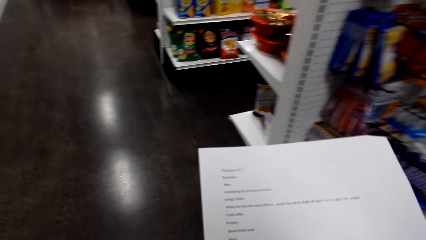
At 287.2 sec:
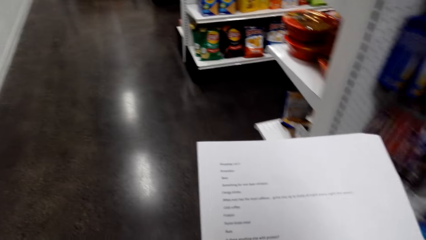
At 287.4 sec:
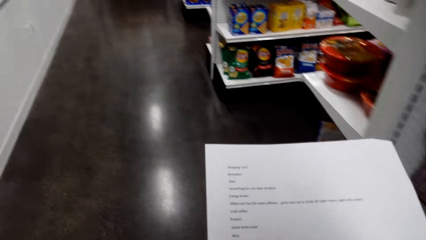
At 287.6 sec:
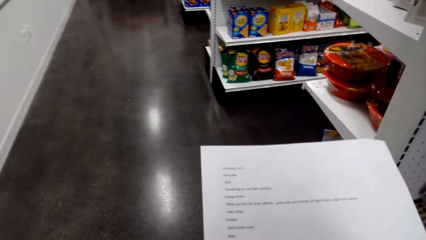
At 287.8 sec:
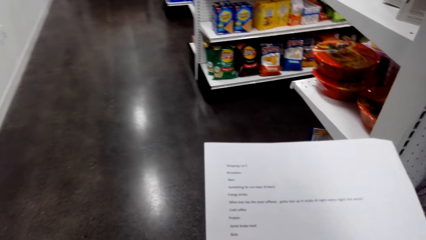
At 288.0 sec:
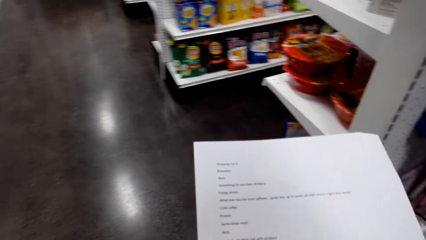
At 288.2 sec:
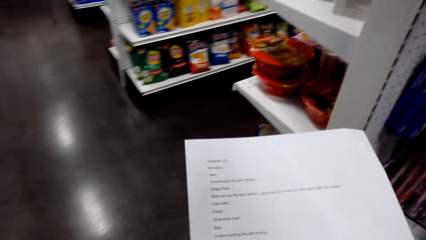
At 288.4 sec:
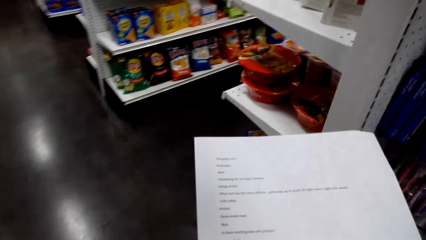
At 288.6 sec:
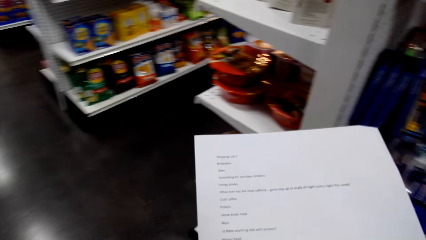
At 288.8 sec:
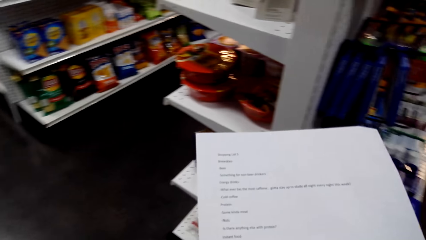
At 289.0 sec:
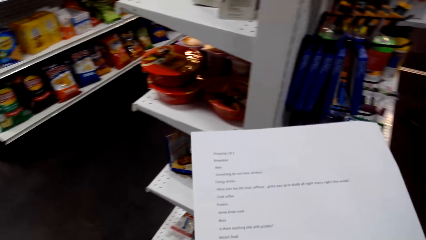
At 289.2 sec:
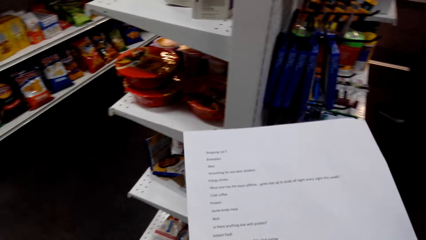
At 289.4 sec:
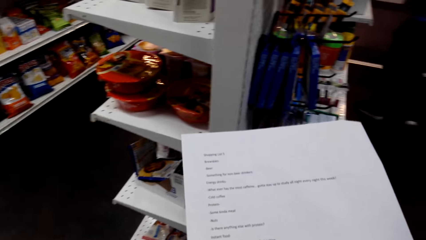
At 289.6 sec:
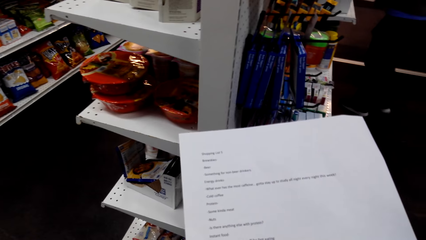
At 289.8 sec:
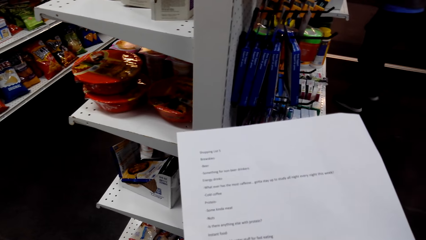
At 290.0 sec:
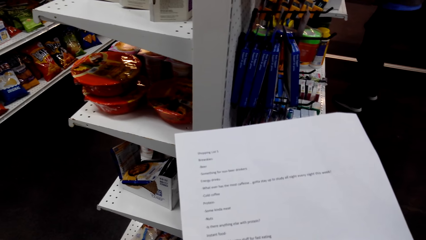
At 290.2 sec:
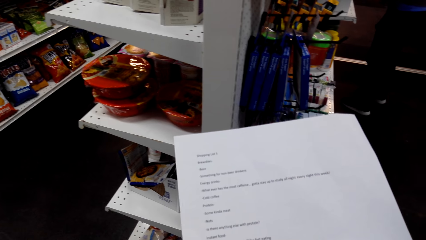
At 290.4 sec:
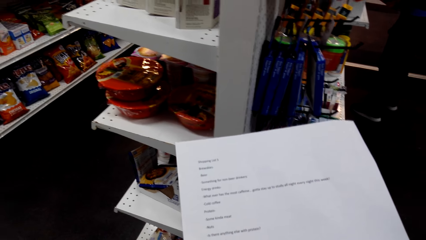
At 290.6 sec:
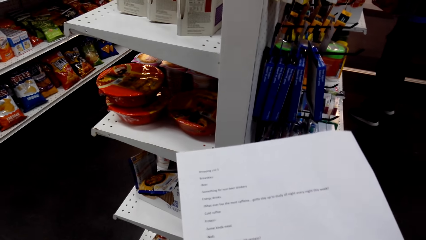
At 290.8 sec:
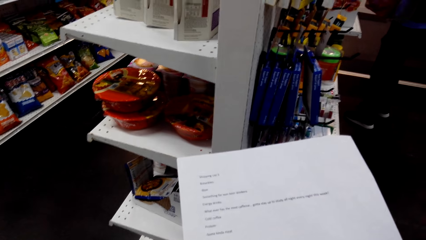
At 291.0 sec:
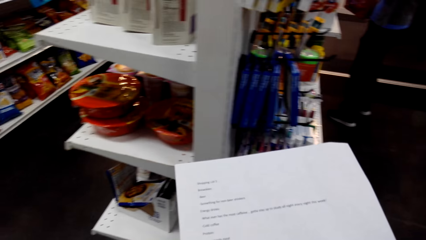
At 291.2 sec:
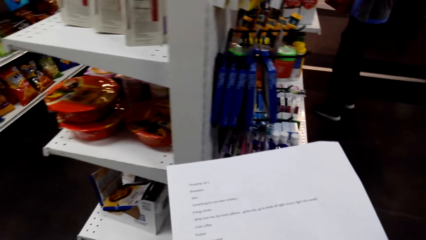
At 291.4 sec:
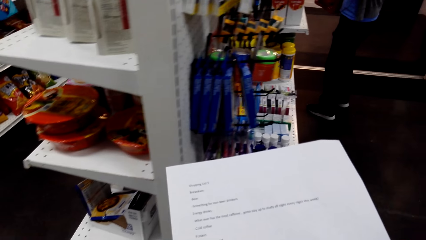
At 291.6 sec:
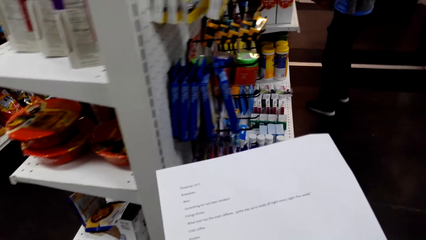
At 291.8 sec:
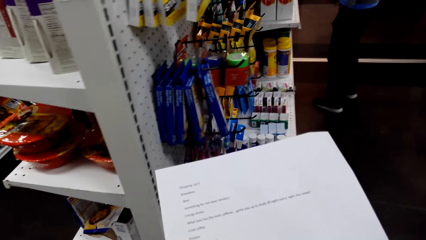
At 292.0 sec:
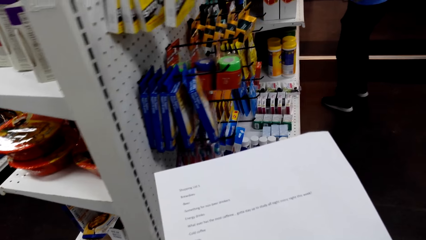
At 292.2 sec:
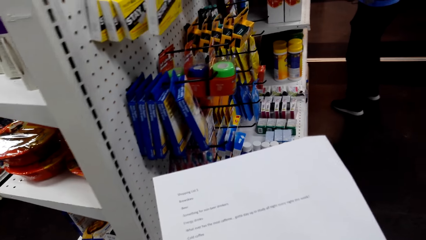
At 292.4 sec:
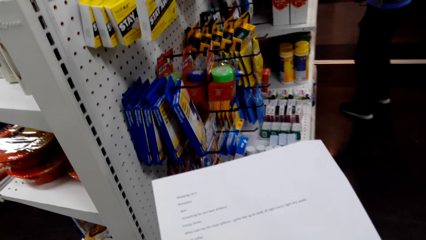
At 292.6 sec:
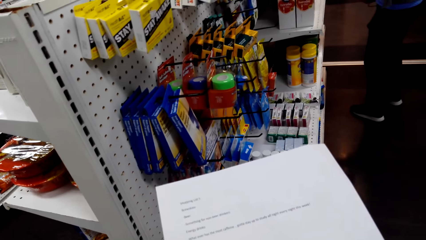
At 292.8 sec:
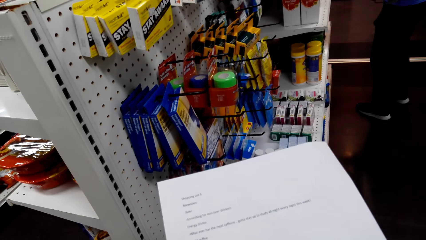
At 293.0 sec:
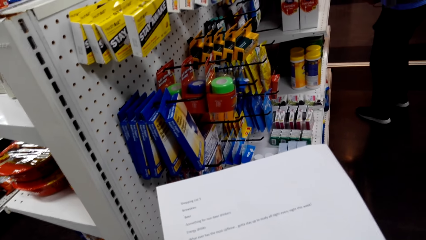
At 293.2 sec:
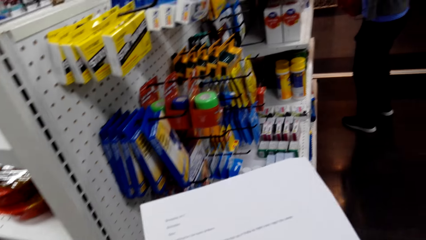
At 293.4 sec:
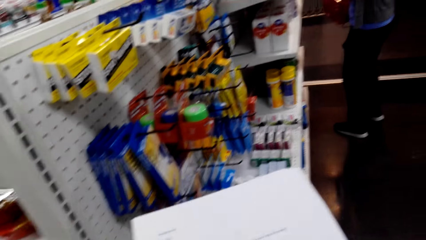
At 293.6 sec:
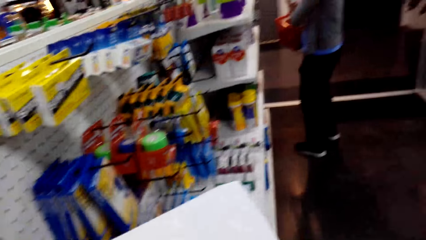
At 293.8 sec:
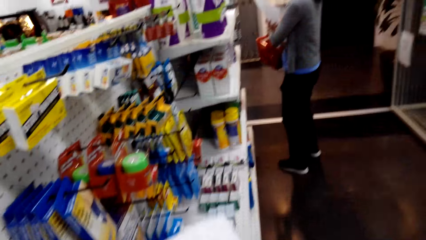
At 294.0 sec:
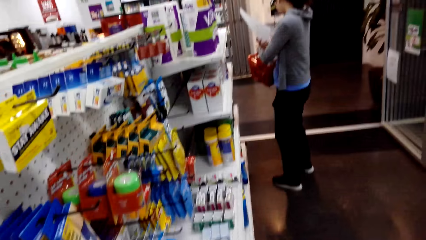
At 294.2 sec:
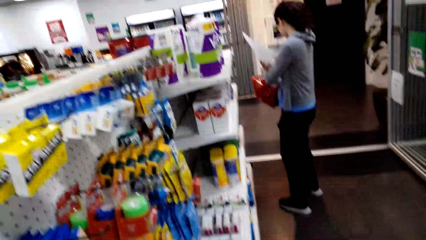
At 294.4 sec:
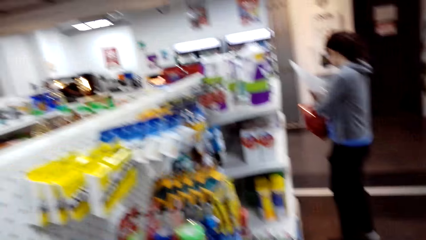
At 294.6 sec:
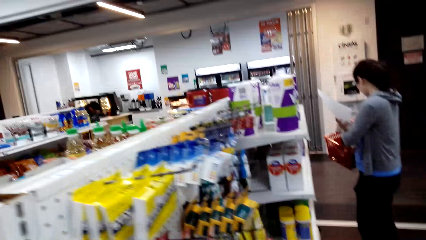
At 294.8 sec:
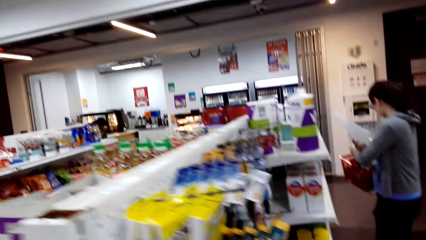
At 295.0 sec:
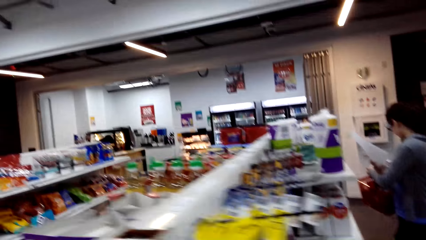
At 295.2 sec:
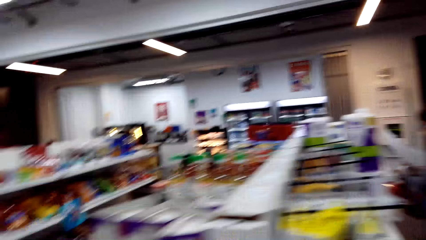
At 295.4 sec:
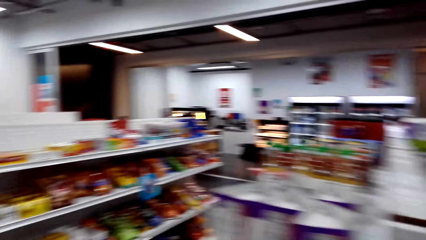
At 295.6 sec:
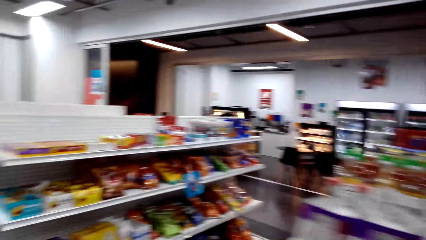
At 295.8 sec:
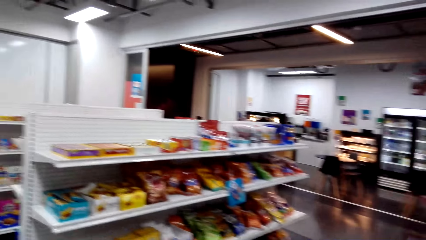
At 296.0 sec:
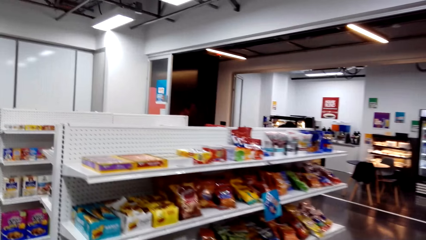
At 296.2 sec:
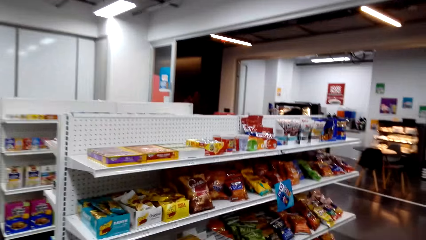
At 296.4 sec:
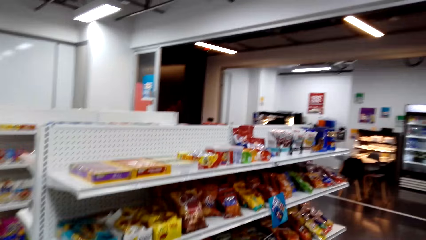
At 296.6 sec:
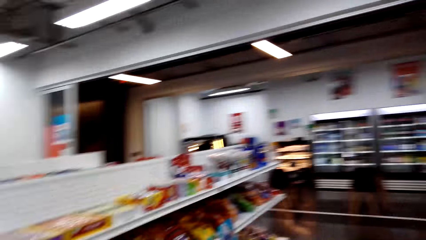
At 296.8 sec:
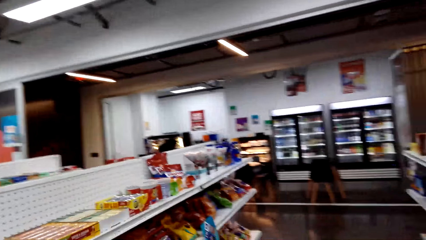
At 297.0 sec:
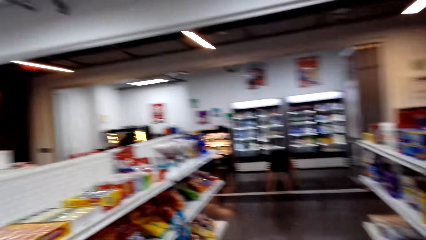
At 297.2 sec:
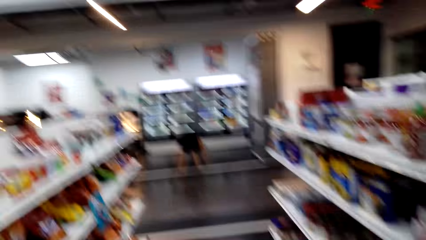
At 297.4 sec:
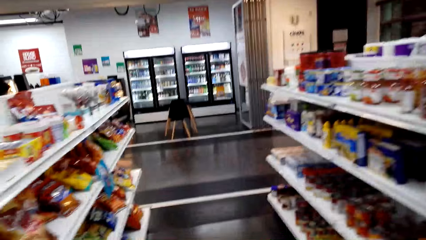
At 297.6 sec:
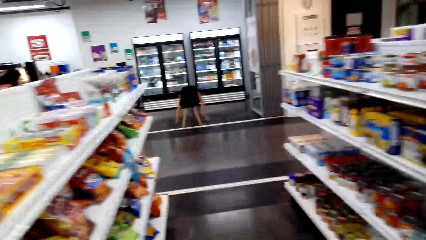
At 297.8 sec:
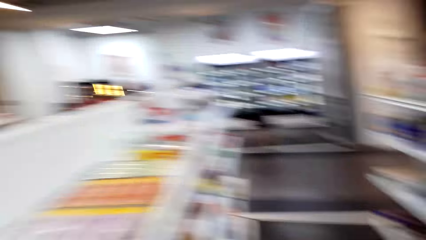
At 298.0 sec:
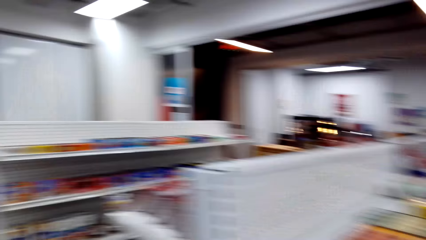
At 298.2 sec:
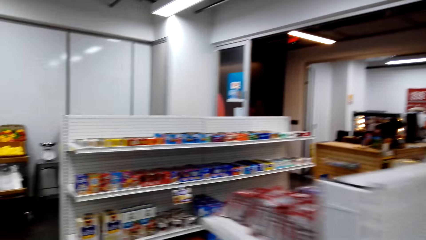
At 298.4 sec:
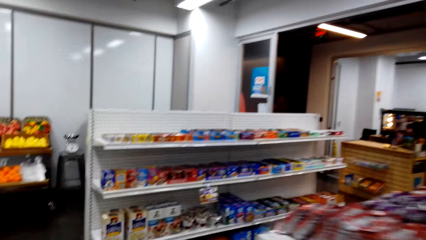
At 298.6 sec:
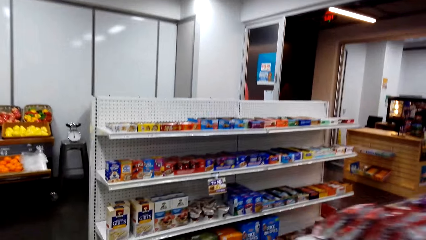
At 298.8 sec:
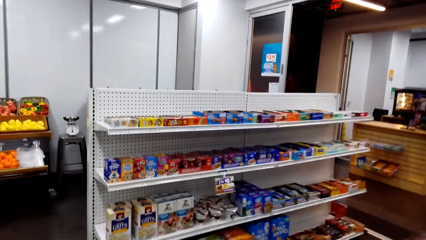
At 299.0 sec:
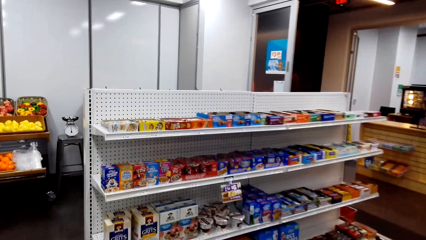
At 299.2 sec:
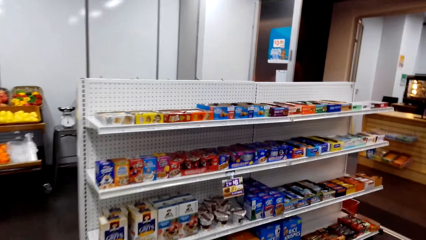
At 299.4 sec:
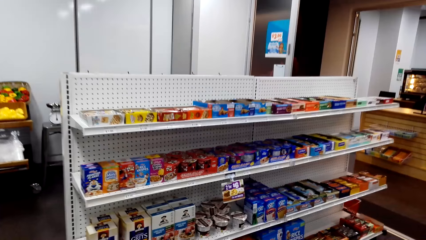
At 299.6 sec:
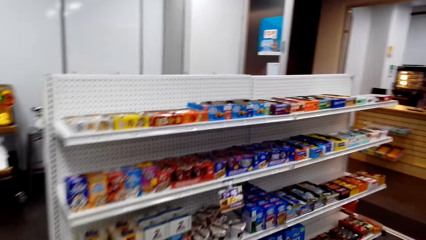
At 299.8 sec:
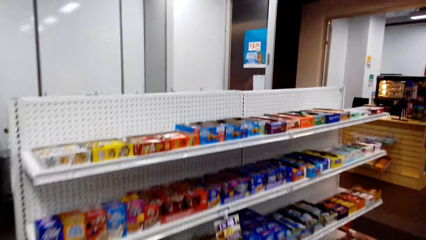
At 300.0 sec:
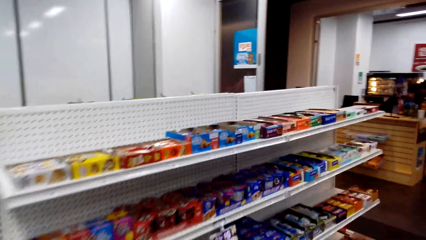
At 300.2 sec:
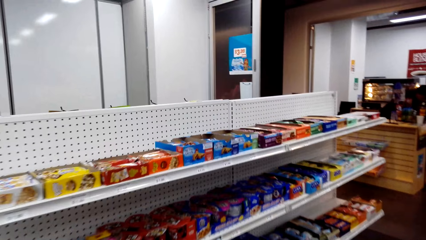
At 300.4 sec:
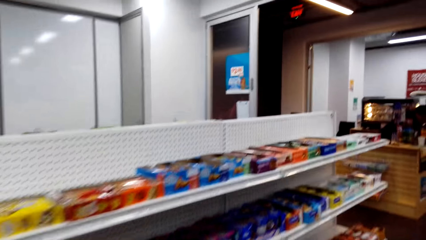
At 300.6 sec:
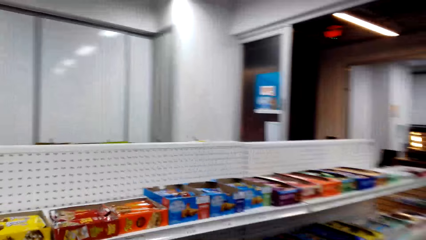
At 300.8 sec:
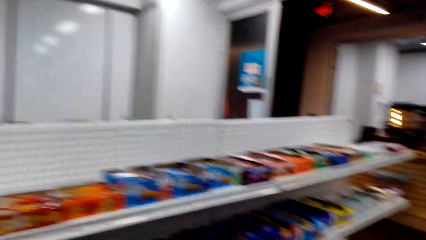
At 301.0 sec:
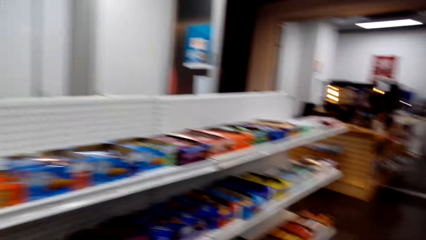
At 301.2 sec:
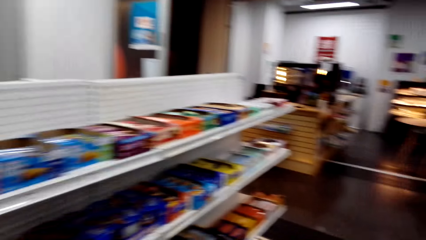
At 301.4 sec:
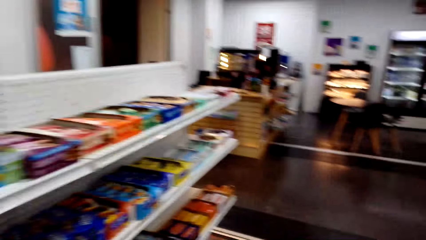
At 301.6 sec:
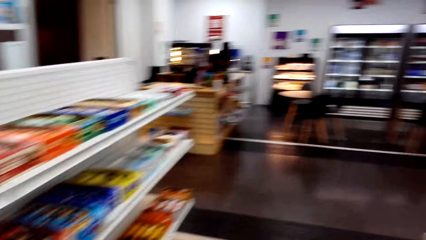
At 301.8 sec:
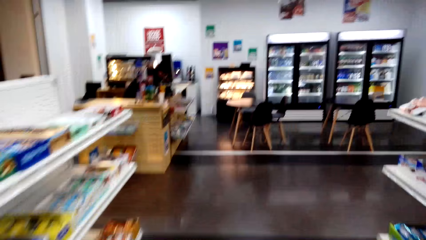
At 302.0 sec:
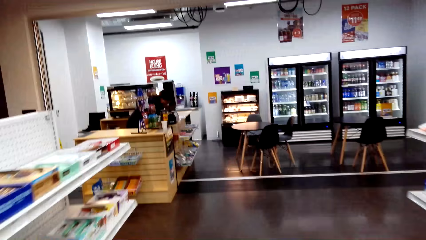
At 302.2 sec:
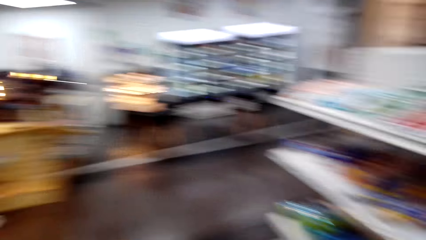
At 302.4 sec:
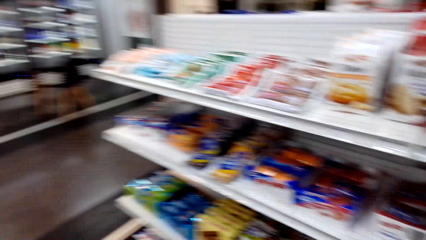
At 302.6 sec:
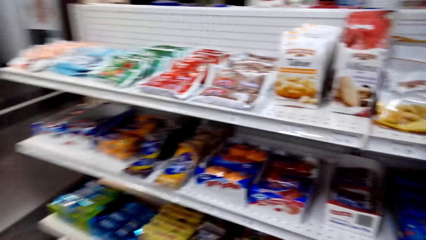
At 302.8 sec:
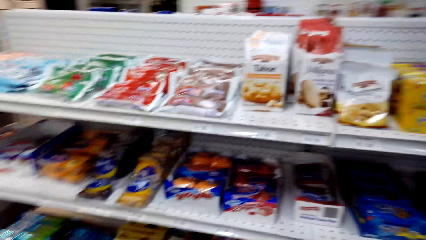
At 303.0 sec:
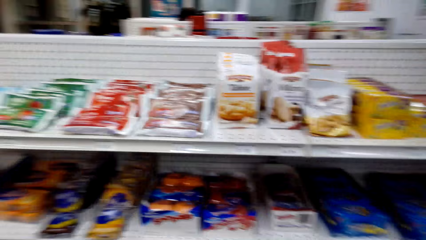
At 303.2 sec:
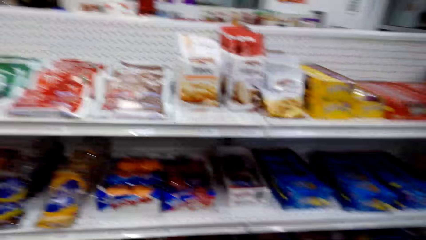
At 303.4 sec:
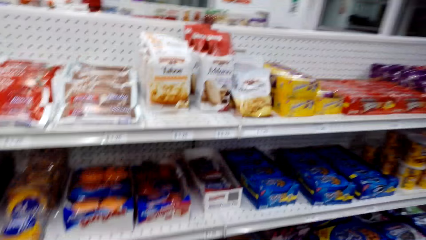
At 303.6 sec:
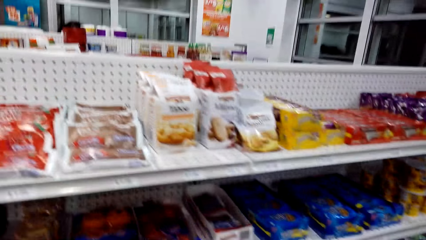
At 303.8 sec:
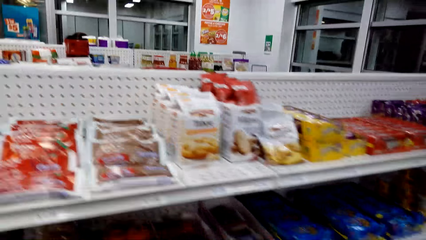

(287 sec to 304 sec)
The camera wearer reads on the paper. They walk around in the supermarket. They view items on the supermarket shelving.
